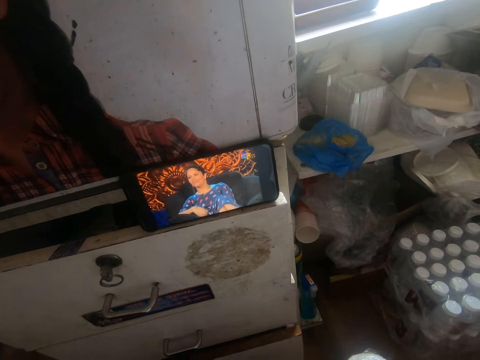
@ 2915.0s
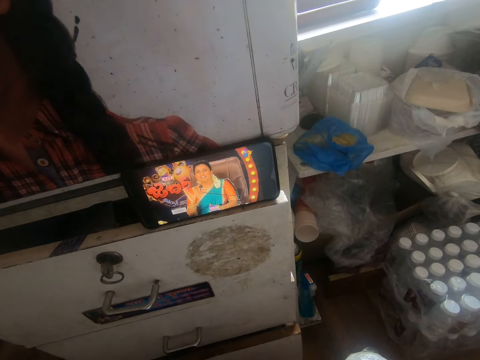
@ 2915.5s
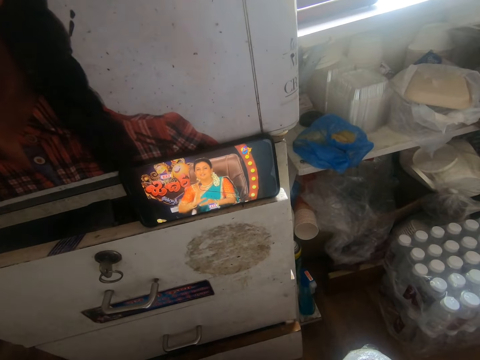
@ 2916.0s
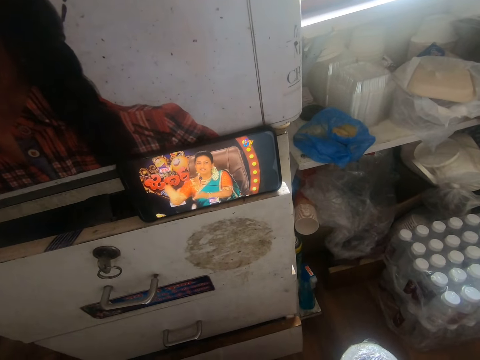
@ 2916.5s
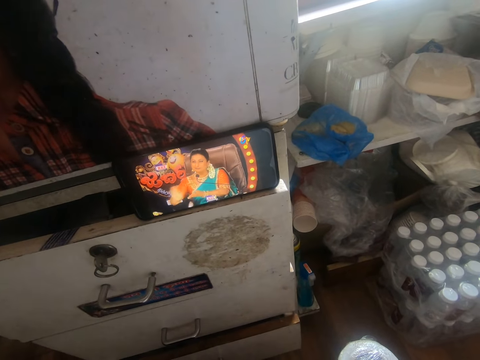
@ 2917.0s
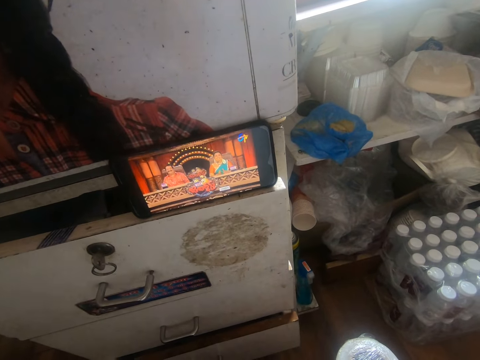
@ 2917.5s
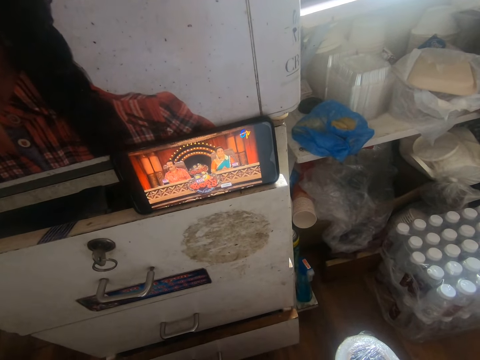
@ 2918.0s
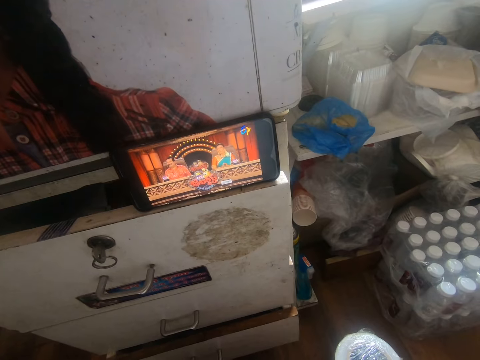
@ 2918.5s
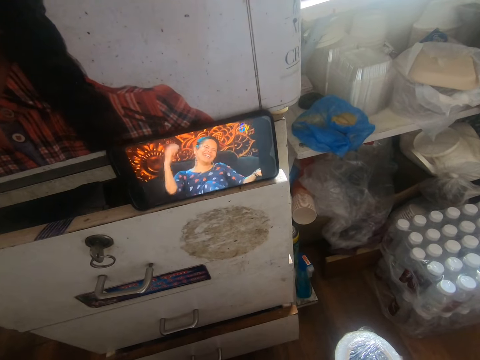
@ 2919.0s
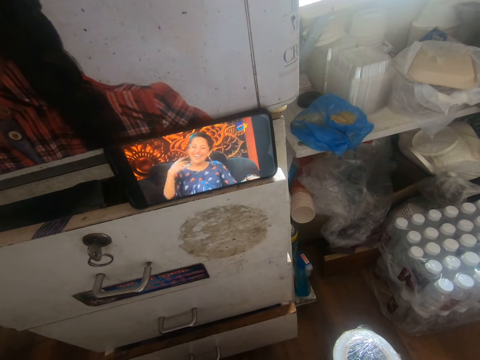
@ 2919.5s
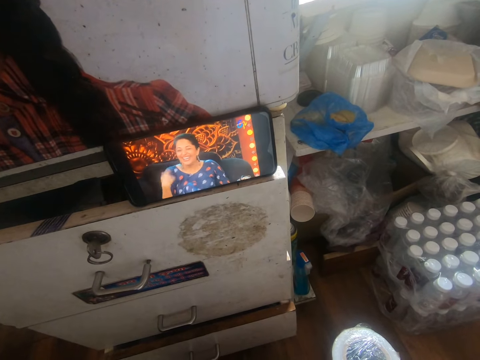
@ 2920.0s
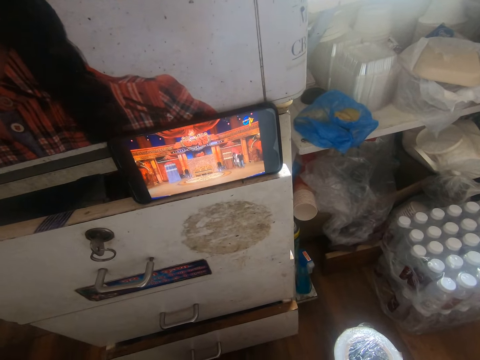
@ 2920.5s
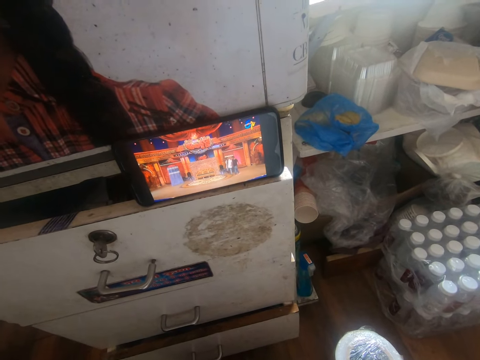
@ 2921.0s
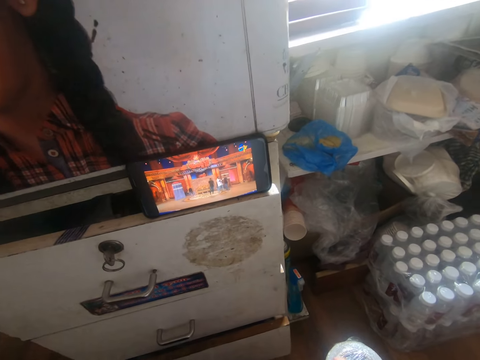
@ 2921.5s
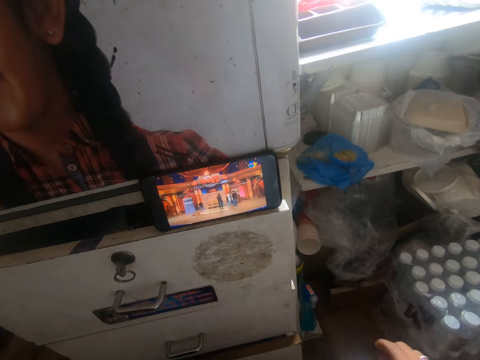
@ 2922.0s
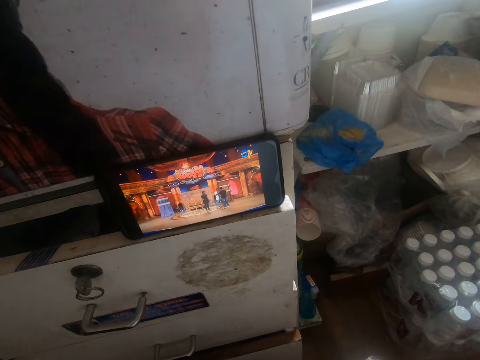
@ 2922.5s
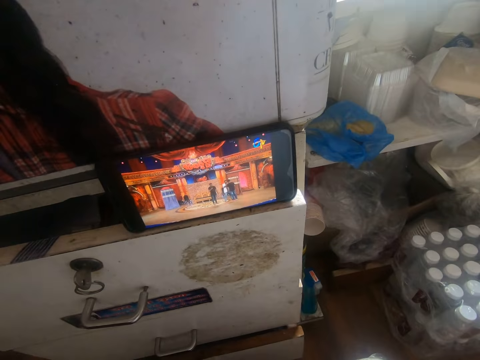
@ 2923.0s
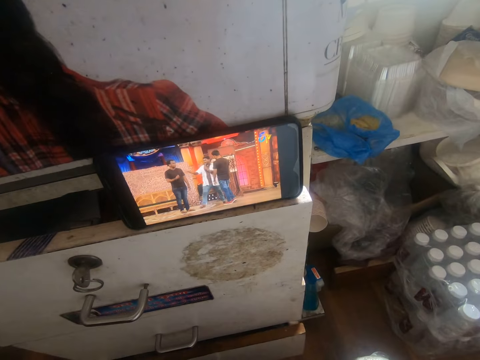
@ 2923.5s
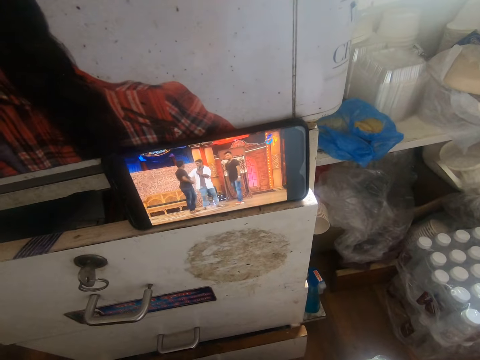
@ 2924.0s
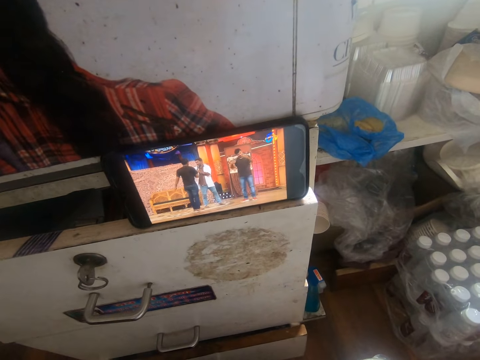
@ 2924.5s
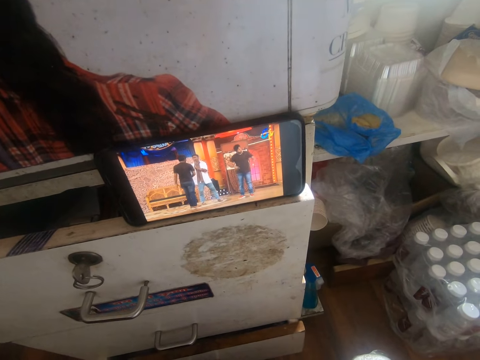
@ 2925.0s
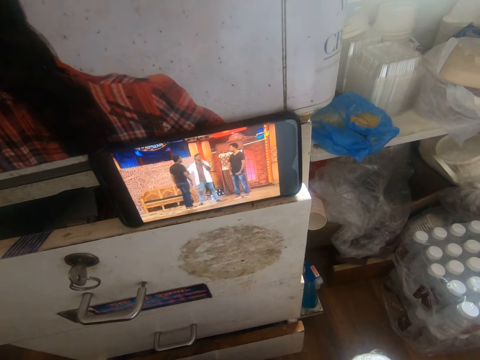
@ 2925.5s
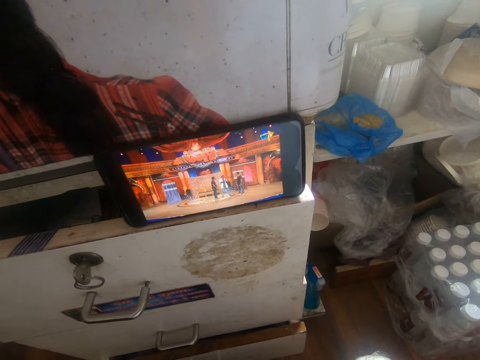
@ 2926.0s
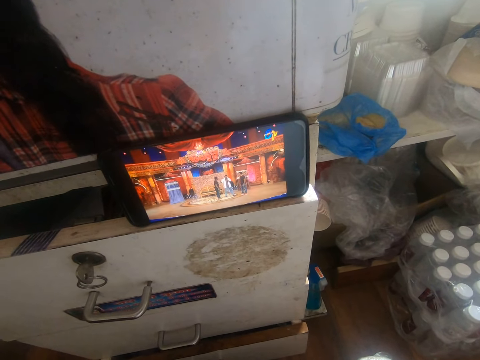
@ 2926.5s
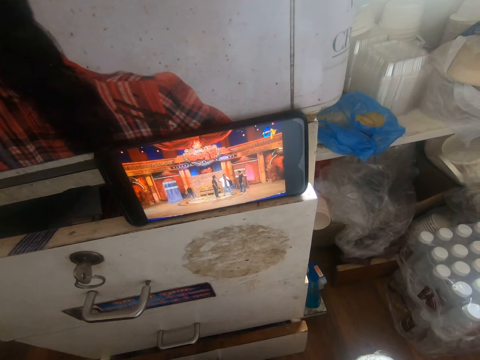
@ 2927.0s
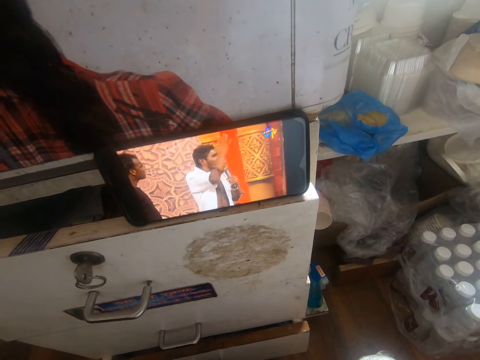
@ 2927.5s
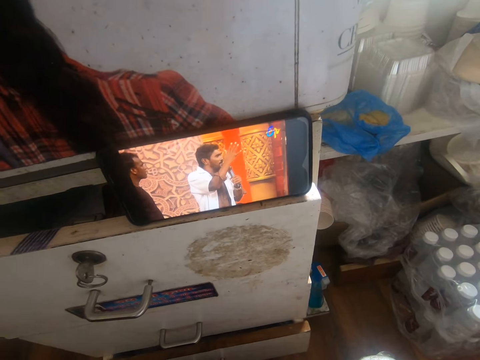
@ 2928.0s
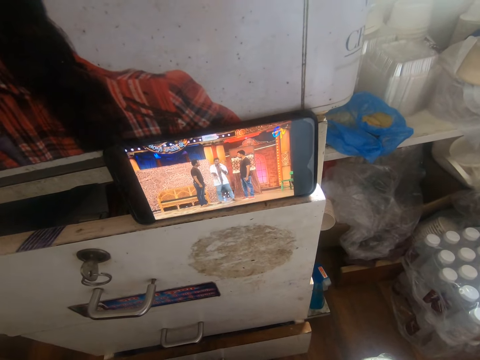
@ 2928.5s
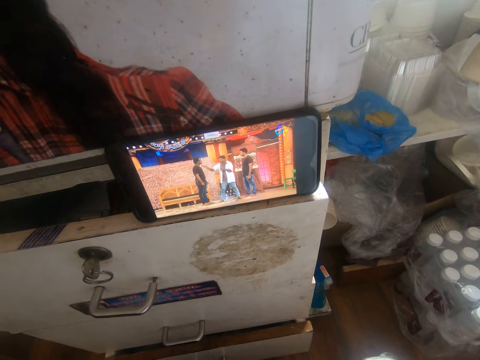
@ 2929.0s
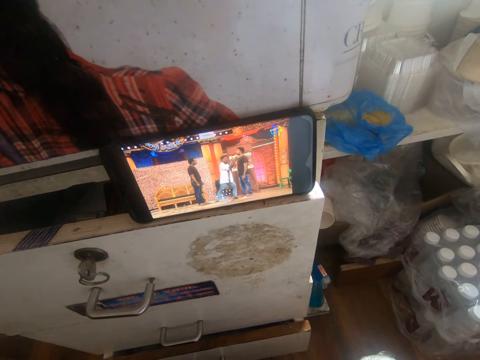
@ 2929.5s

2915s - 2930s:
The camera wearer moves their hand. They look at the phone.

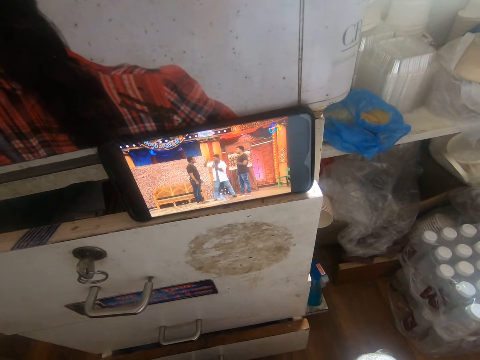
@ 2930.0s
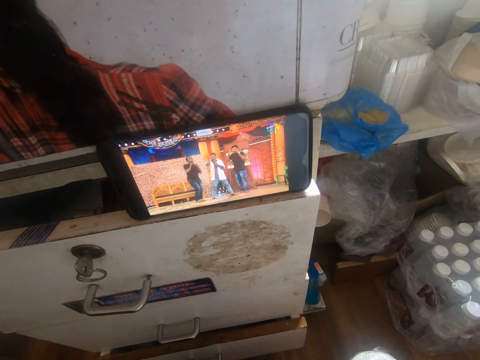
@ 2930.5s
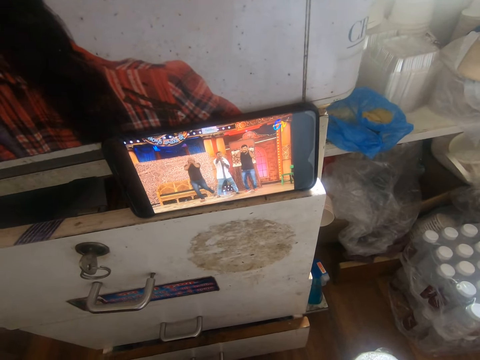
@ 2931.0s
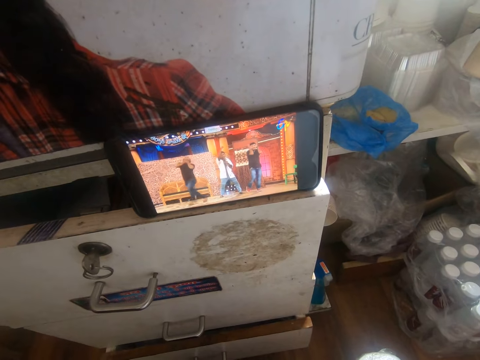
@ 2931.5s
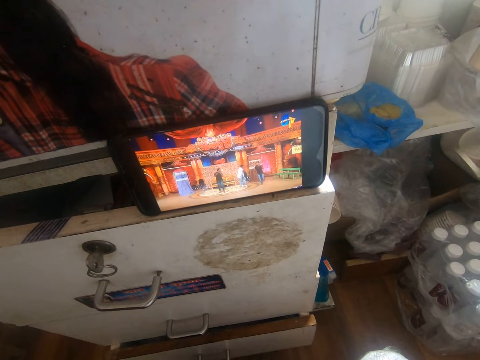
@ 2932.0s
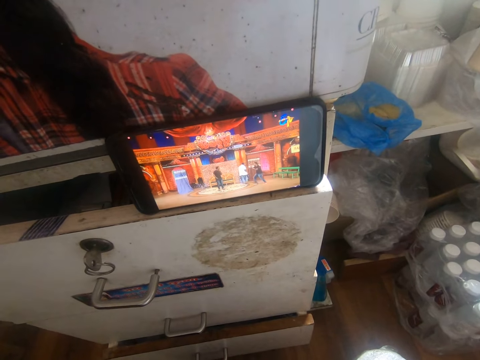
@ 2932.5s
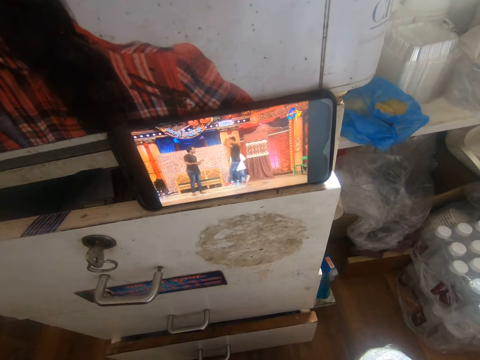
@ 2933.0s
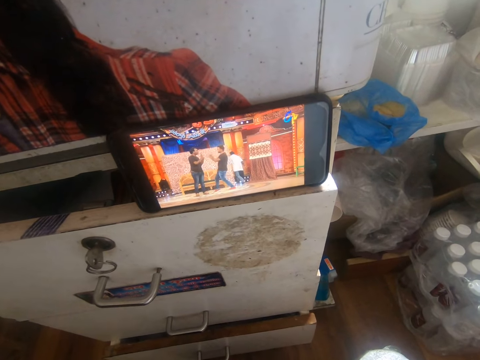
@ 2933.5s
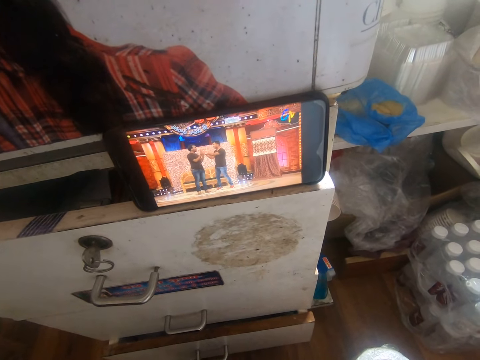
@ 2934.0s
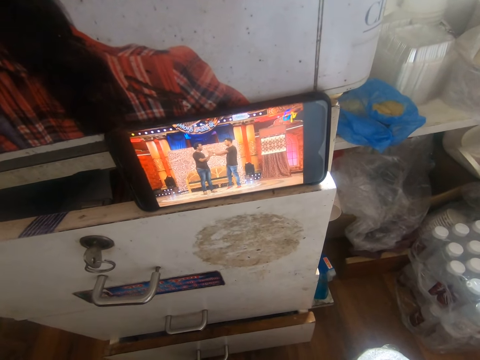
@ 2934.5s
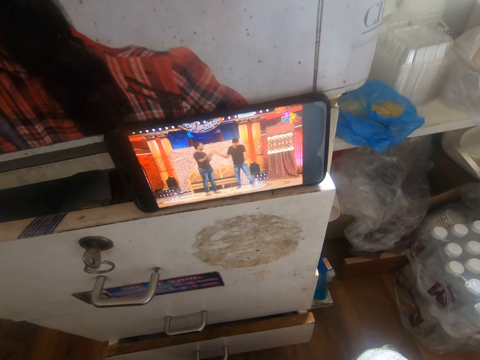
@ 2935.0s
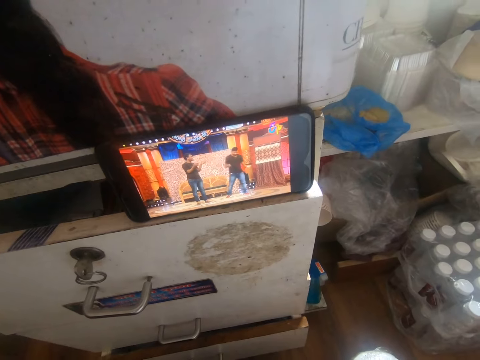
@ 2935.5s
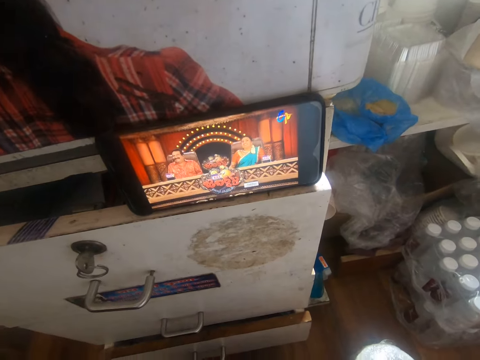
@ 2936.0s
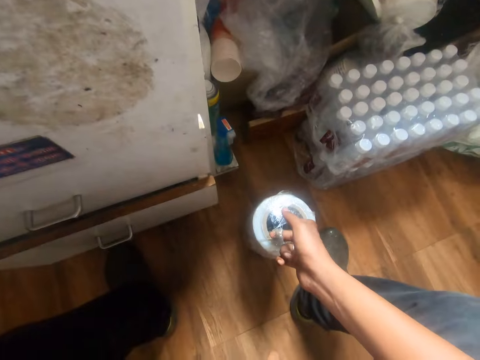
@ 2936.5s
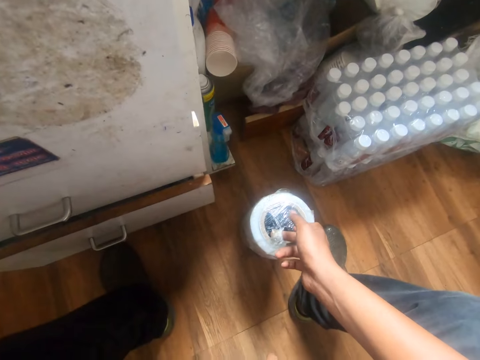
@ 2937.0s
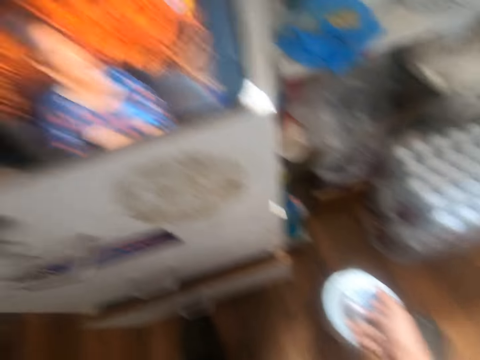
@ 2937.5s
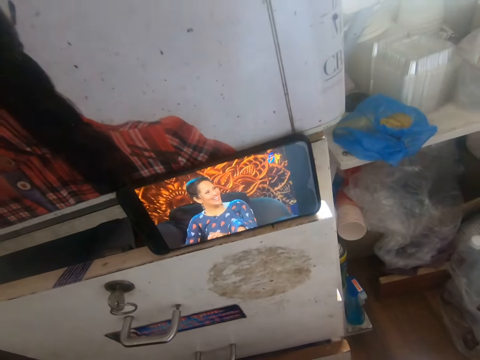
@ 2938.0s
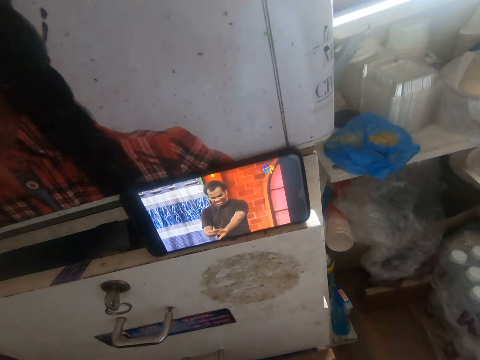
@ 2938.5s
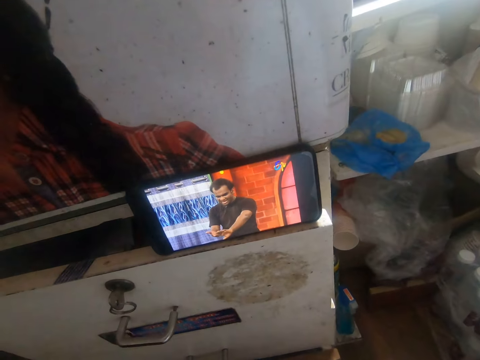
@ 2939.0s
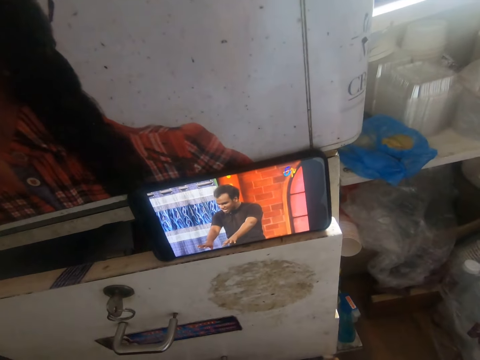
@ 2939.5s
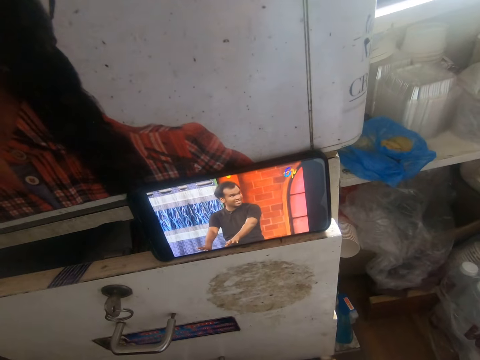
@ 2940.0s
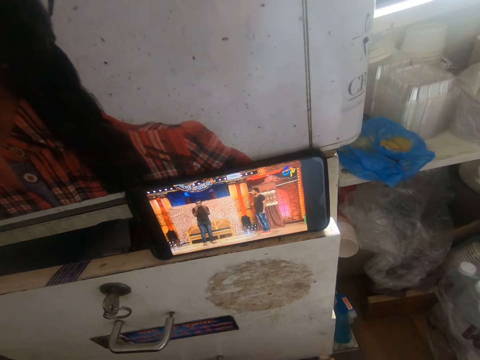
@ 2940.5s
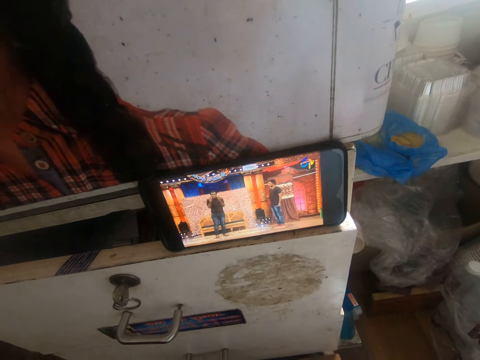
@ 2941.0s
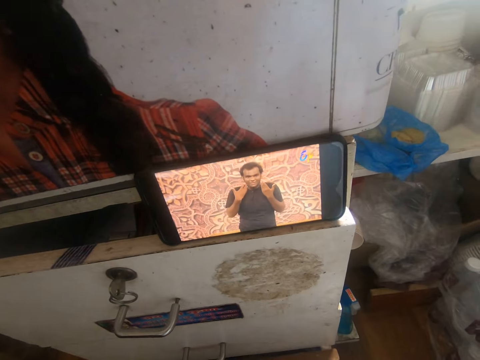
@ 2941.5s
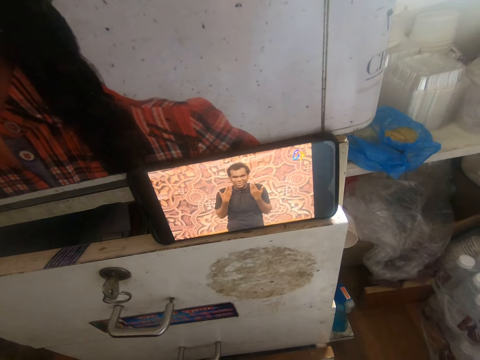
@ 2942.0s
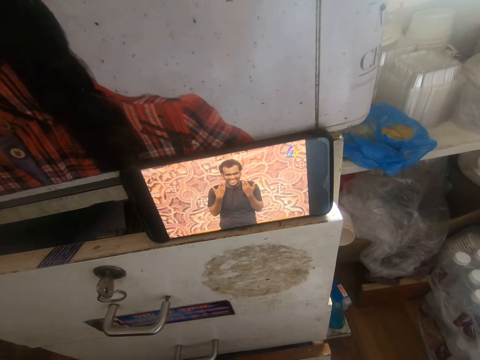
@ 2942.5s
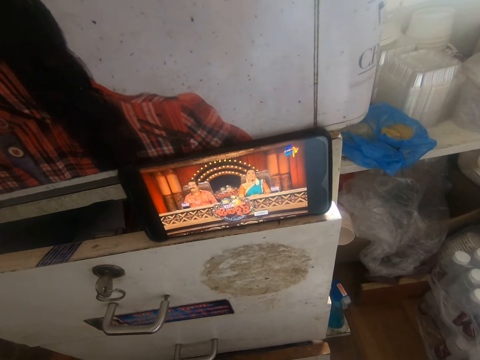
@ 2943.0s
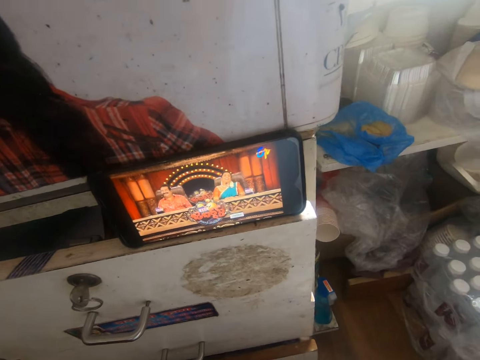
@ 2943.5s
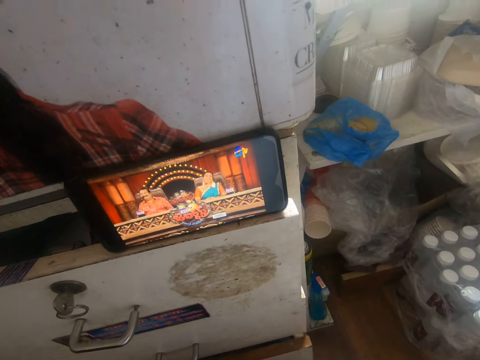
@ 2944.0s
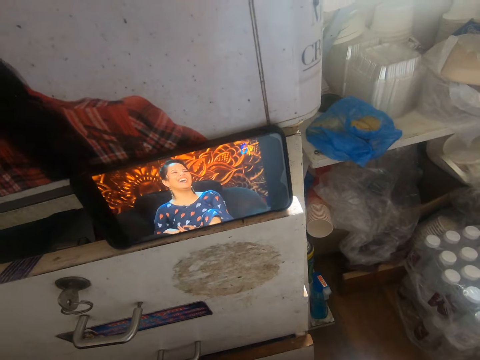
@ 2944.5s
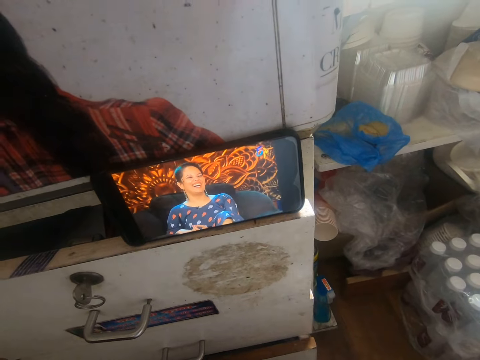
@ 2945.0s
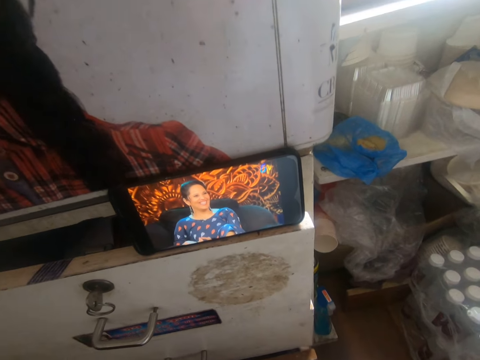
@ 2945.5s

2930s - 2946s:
The camera wearer moves his right hand in the pack of sellotape. He holds a bottle. He looks at the phone.
